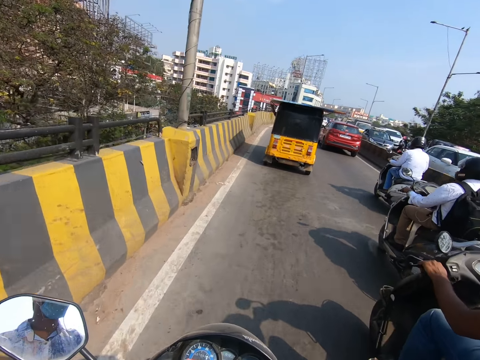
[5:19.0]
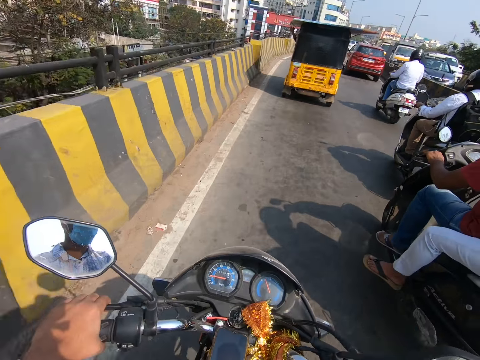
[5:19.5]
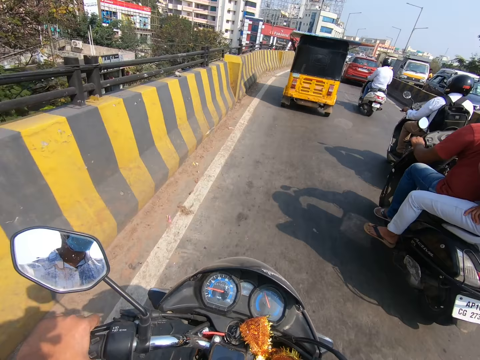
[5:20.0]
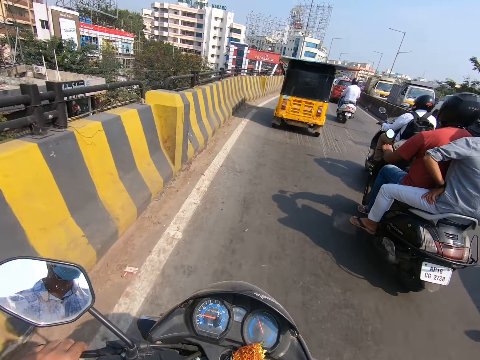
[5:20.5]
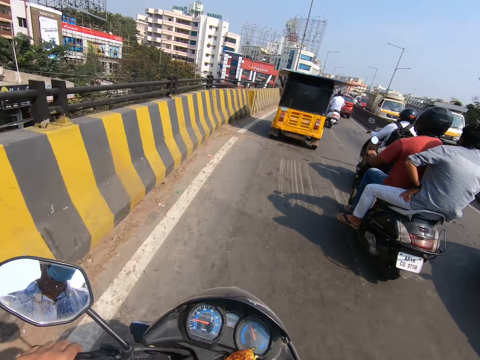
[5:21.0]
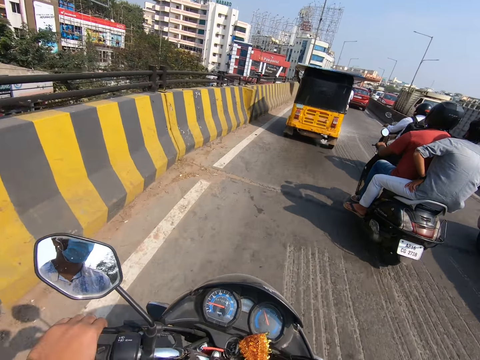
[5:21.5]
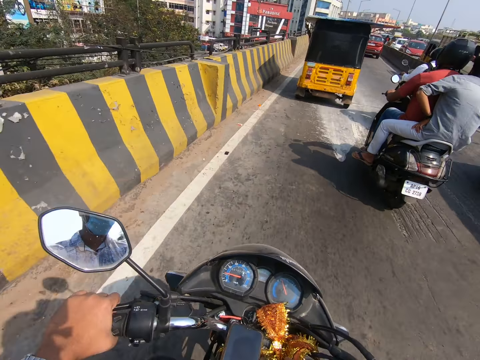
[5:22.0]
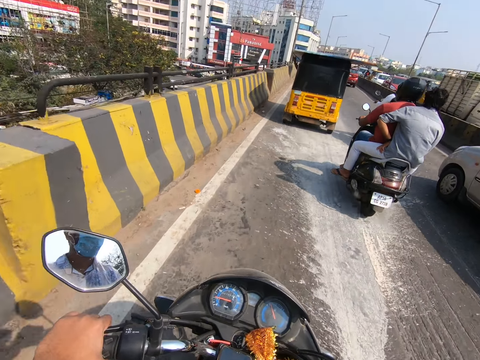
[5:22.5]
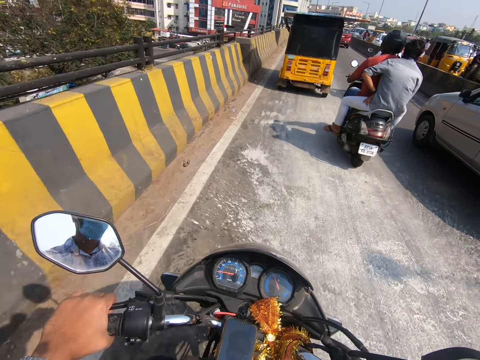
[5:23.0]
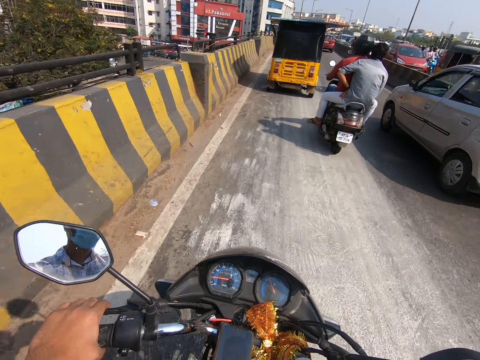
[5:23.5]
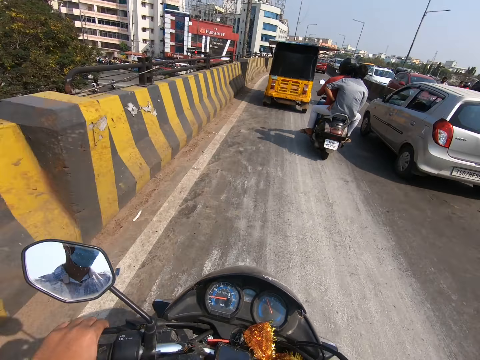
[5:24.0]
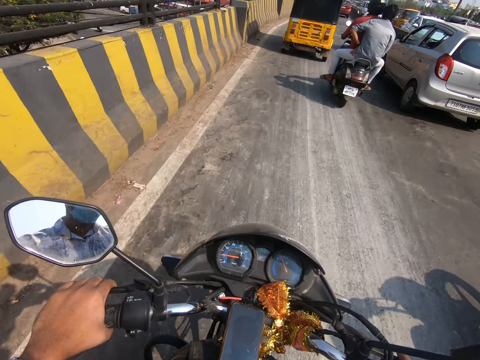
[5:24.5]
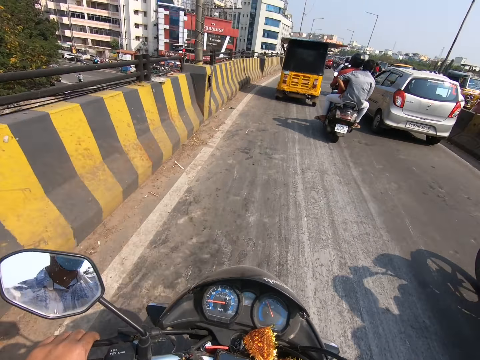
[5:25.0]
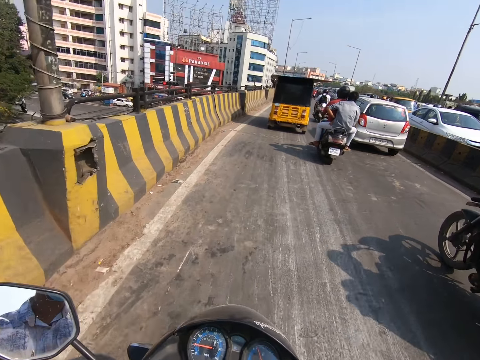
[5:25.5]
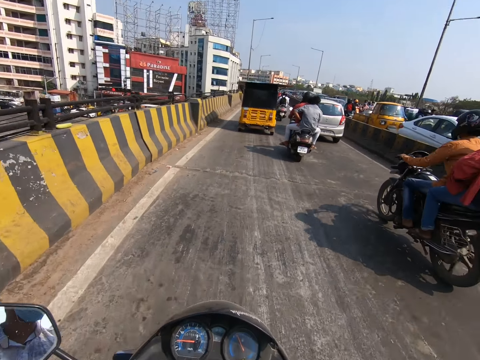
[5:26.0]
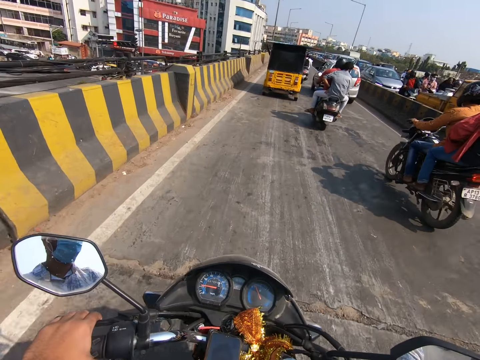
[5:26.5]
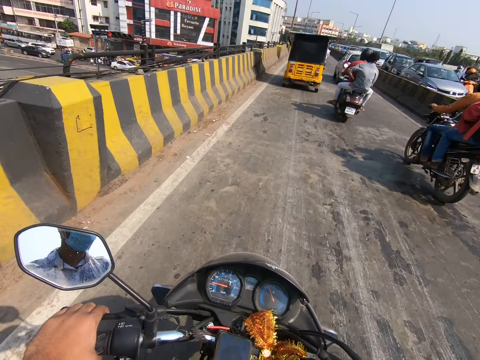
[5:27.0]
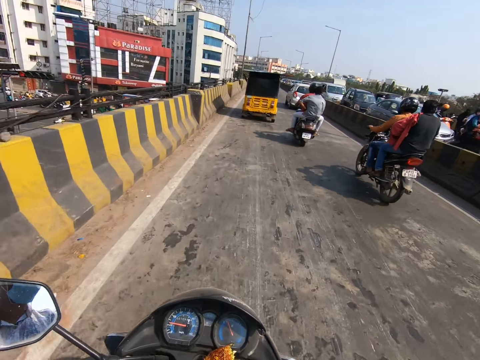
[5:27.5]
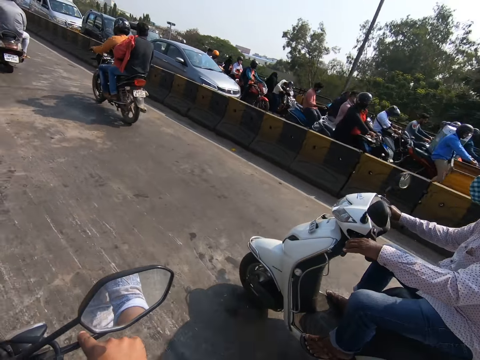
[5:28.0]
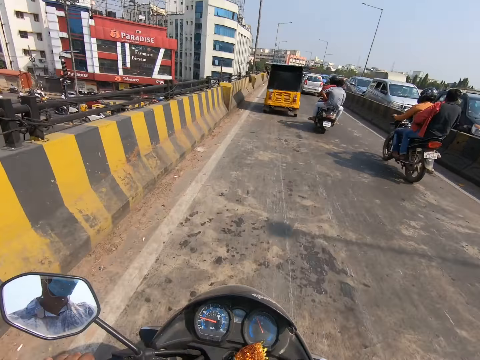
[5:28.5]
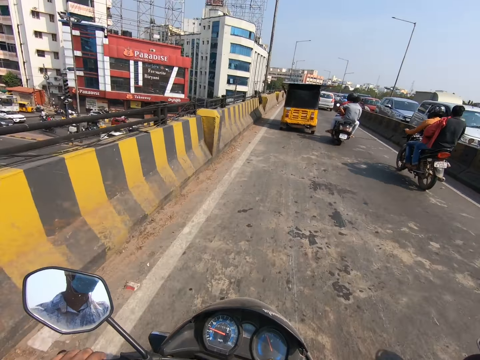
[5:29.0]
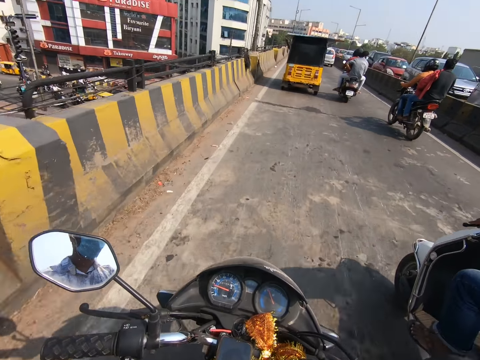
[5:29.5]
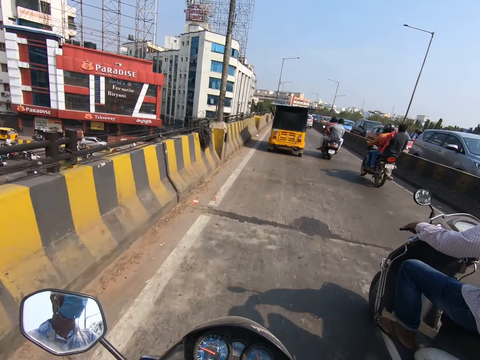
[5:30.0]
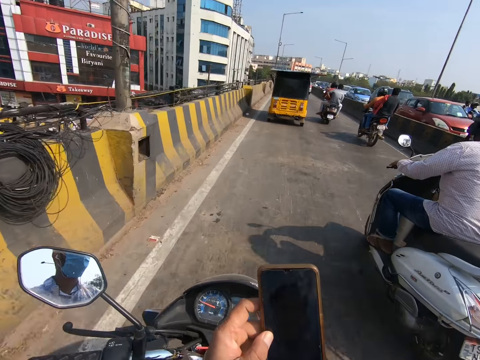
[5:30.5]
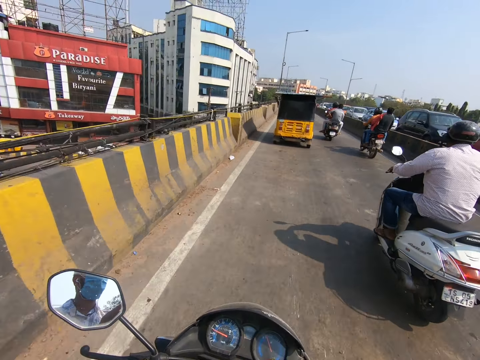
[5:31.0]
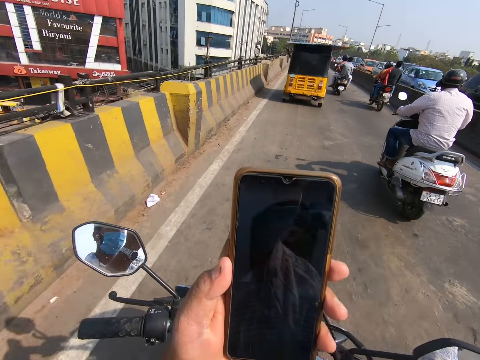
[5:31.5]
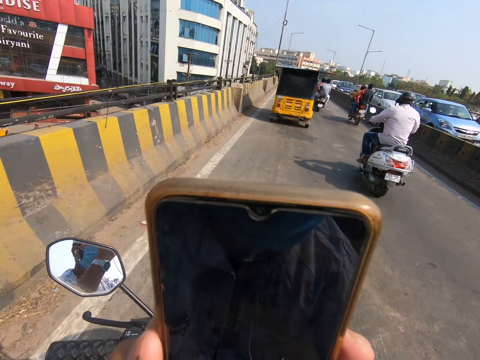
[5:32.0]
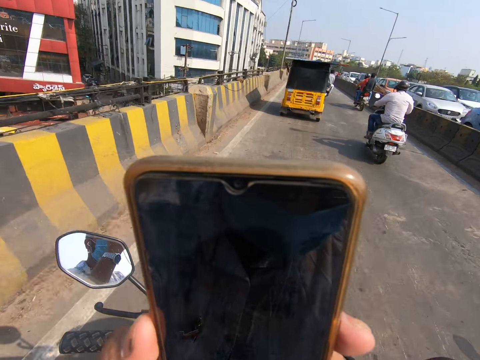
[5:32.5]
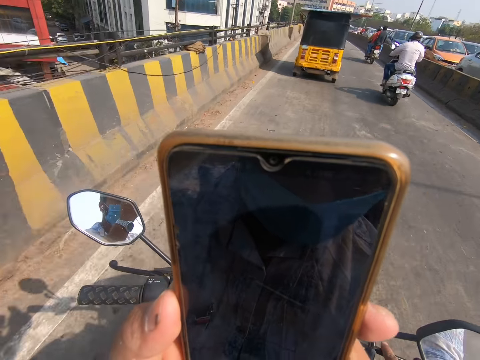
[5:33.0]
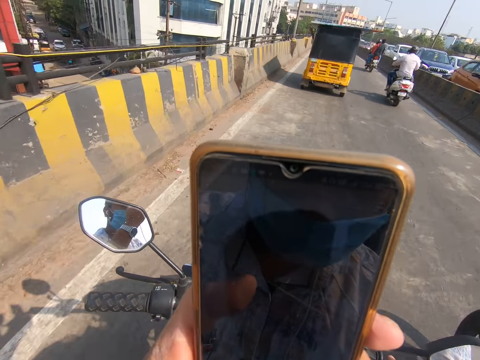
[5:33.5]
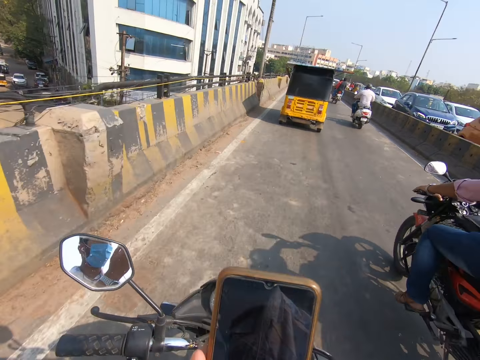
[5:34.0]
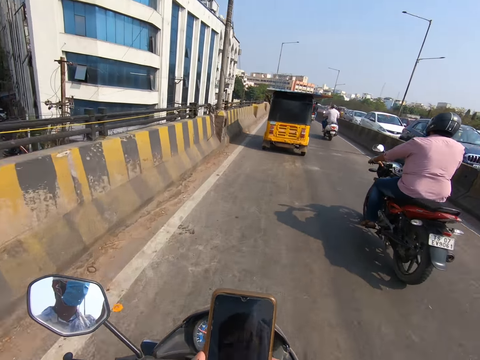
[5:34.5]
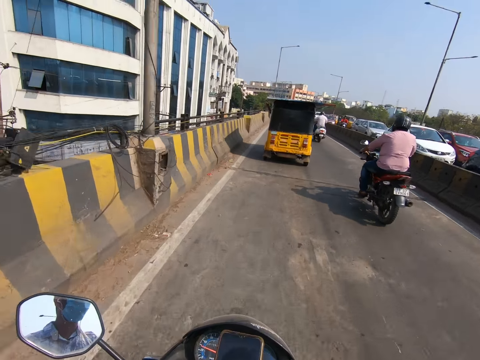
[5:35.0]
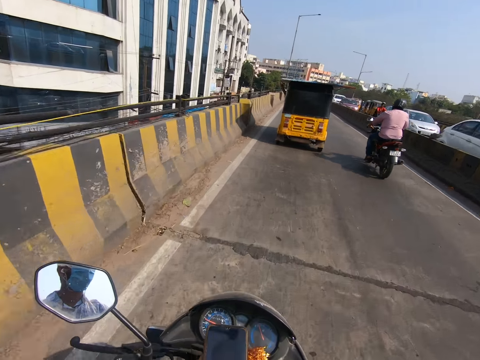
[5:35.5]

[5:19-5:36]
A motorcycle rides past him. A motorcycle rides past him repeatedly. The camera wearer picks up the phone. He operates the phone in his left hand. He looks at his phone. A motorcycle rides past him.

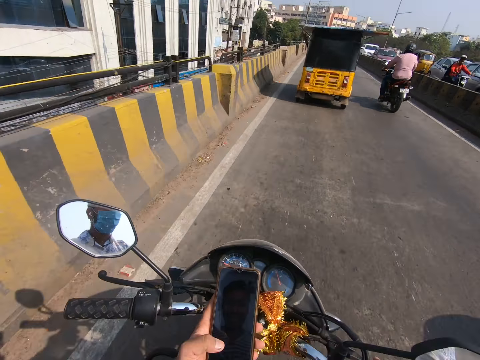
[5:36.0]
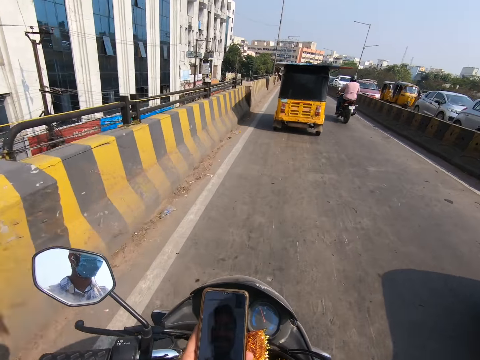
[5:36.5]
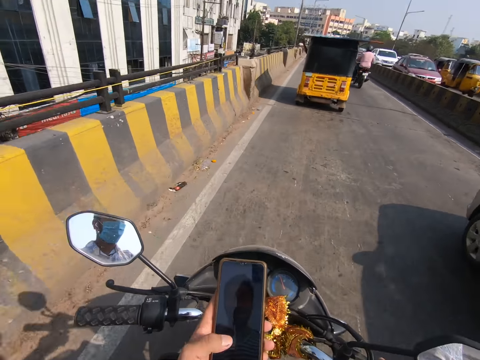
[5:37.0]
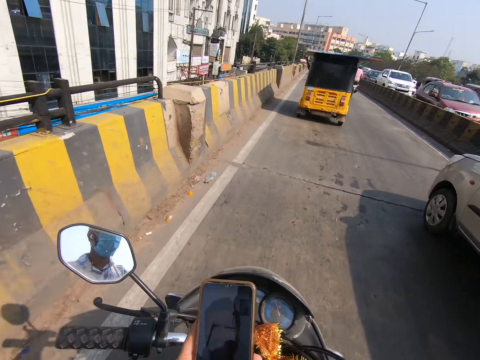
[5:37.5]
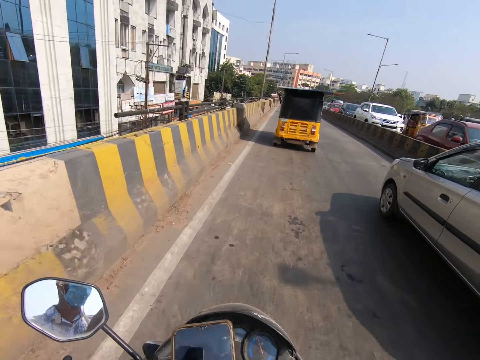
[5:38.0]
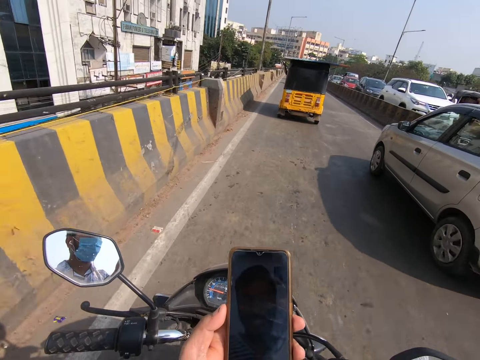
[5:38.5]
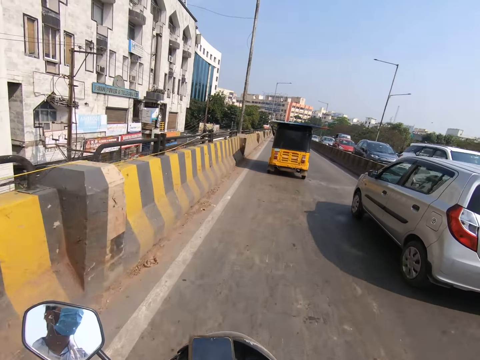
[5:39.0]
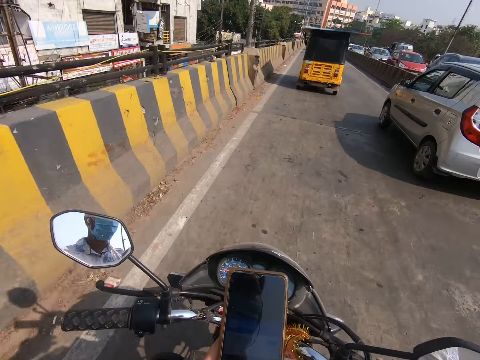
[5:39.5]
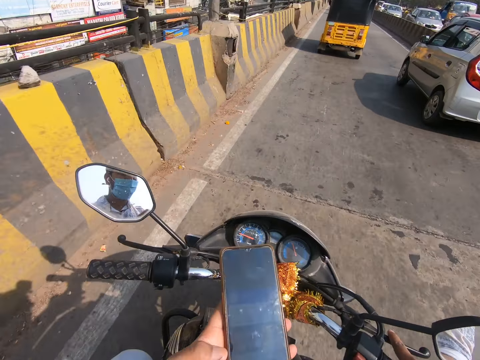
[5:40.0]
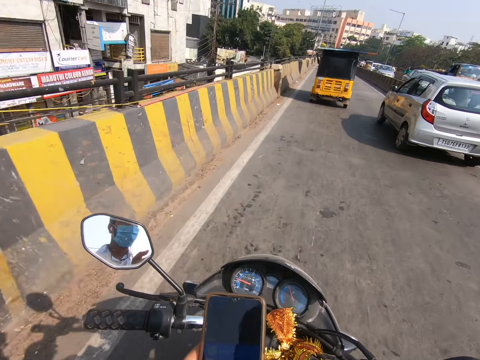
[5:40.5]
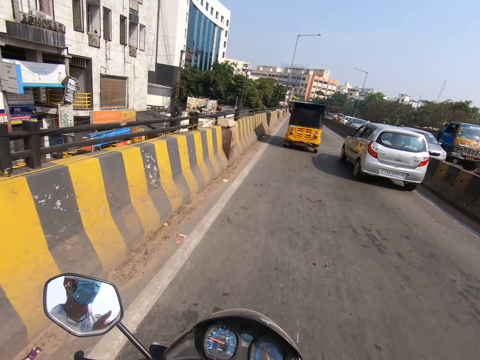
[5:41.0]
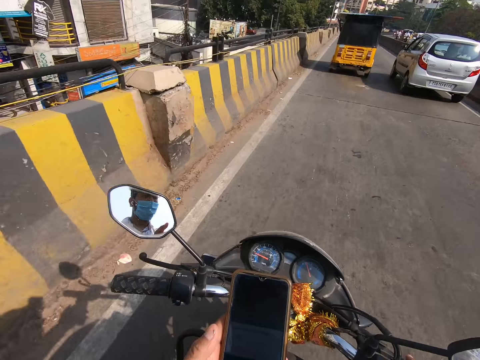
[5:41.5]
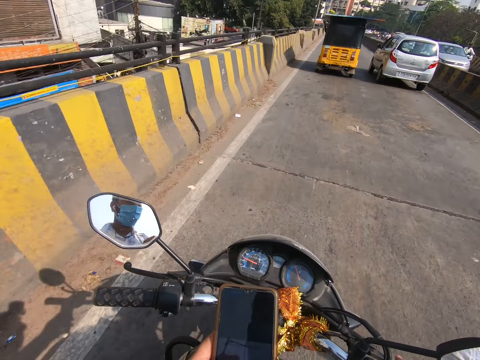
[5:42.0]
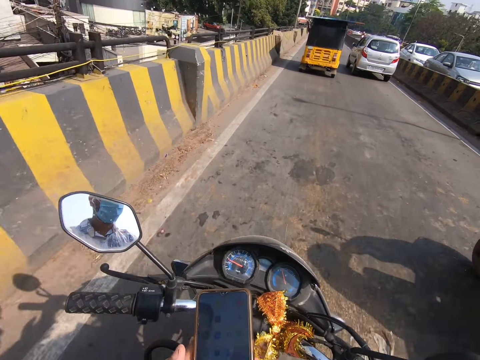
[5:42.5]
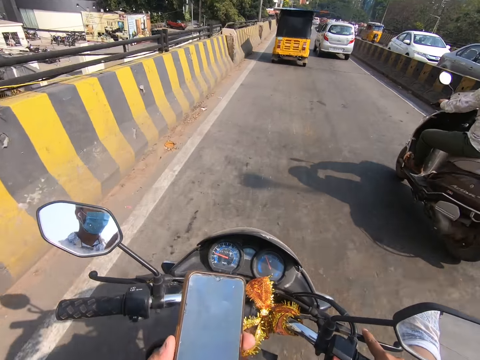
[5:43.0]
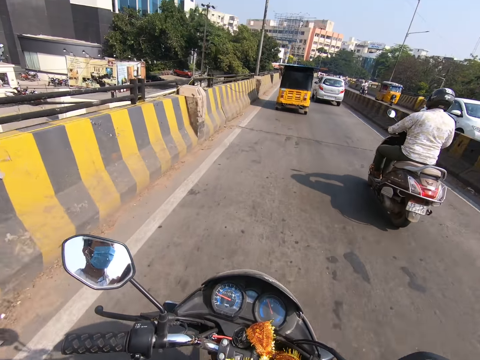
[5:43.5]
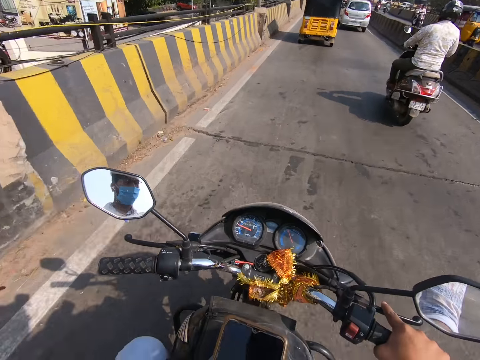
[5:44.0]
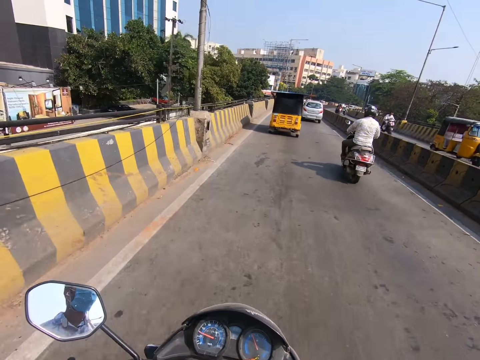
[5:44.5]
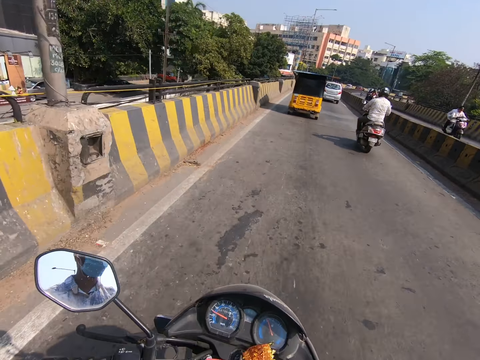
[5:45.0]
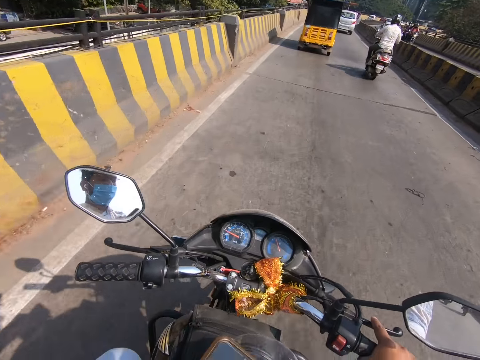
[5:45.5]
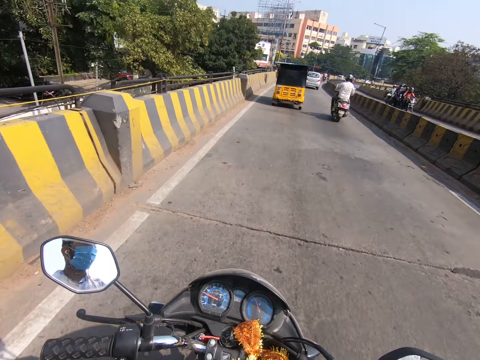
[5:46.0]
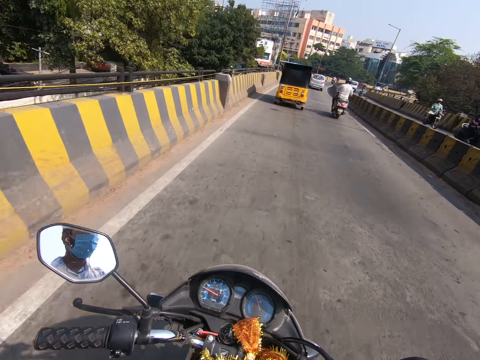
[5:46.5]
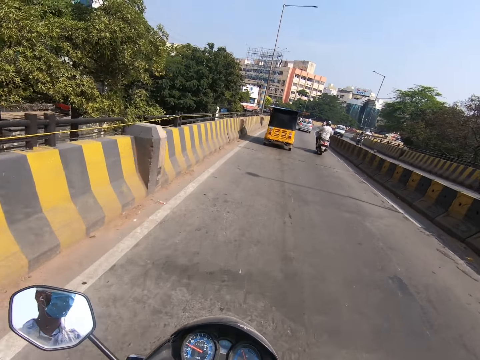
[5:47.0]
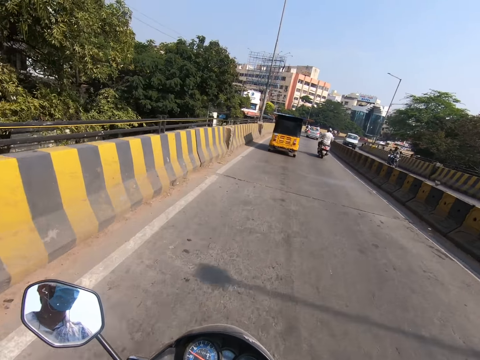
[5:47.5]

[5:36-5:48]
A vehicle drives past the camera wearer. The camera wearer scrolls the phone. They ride a motorcycle. A motorcycle rides past them.
